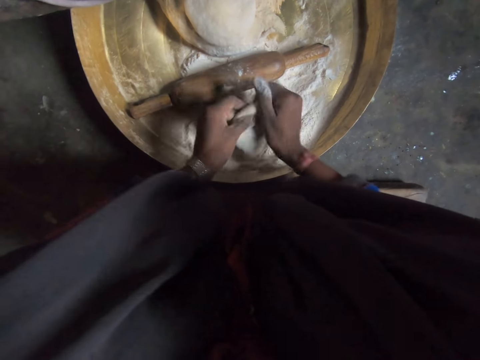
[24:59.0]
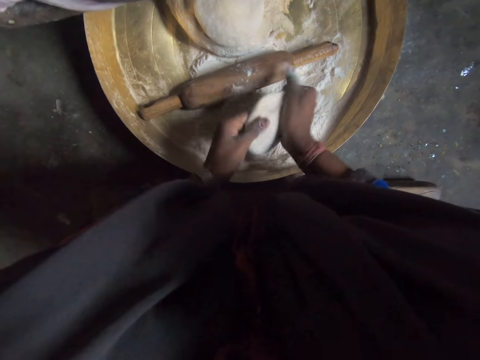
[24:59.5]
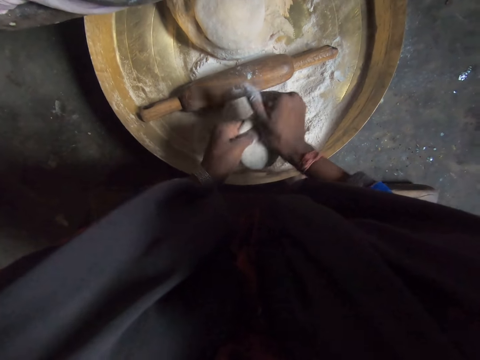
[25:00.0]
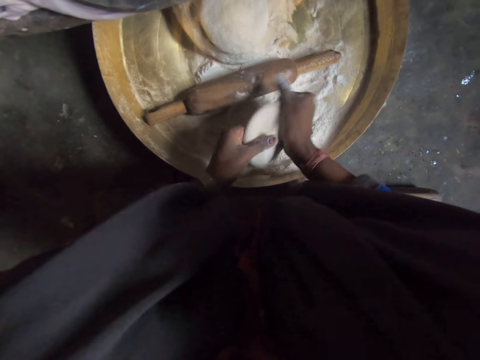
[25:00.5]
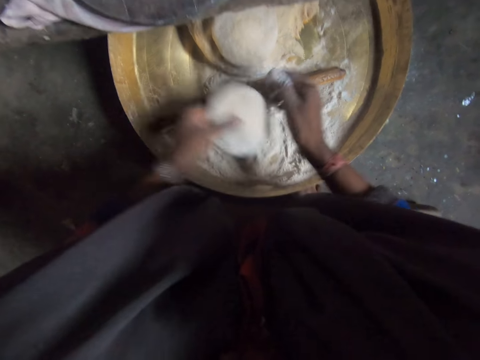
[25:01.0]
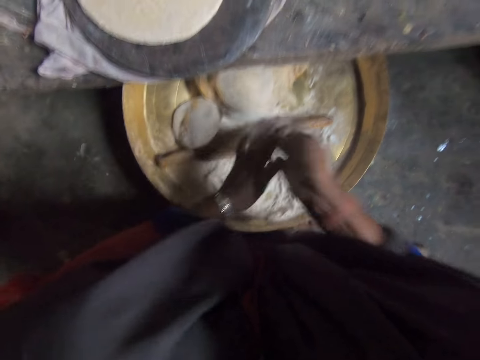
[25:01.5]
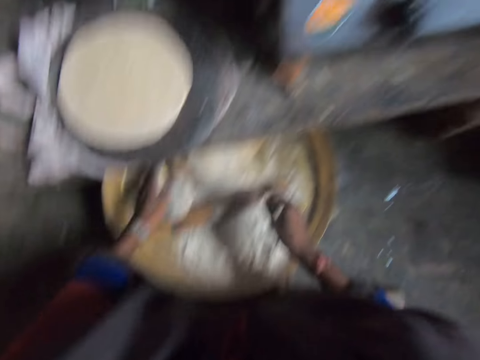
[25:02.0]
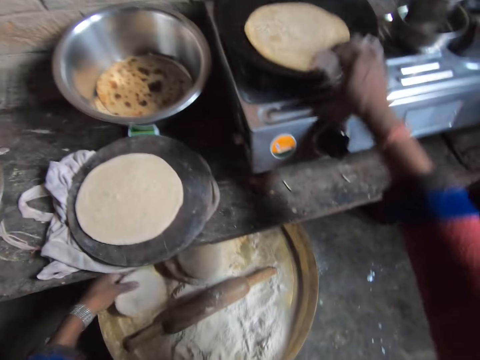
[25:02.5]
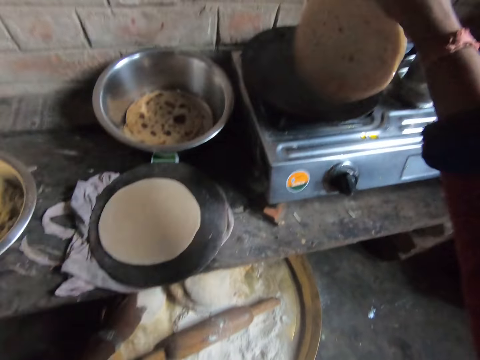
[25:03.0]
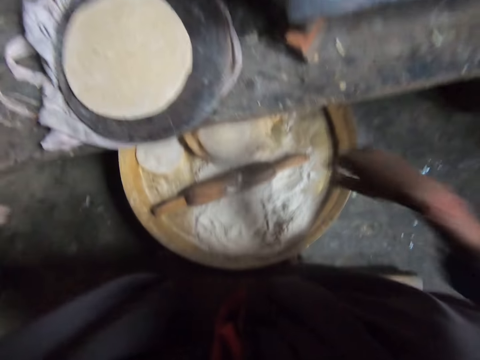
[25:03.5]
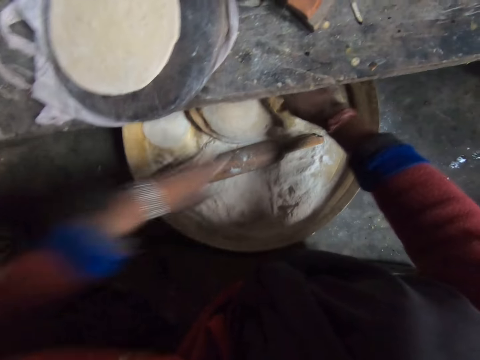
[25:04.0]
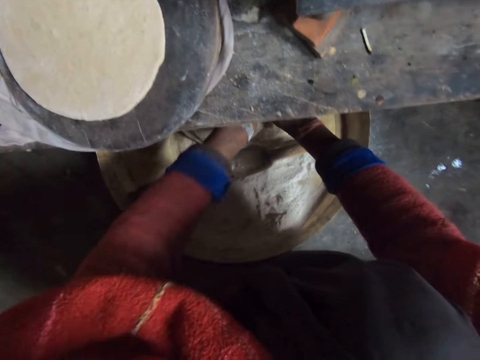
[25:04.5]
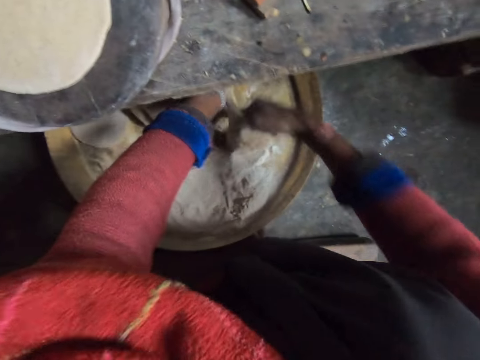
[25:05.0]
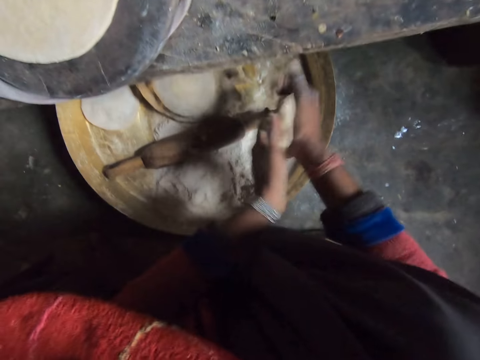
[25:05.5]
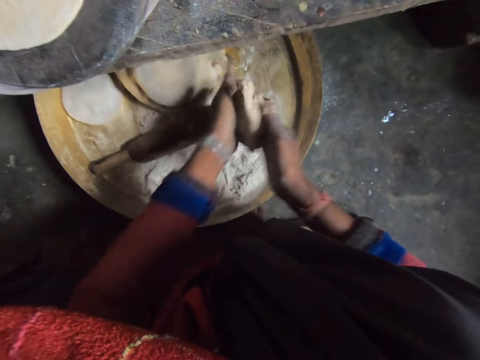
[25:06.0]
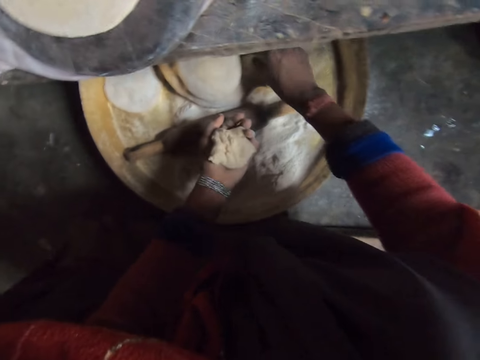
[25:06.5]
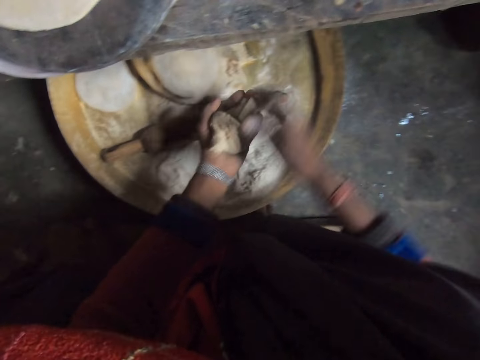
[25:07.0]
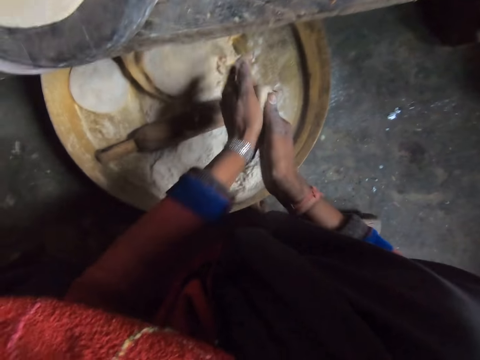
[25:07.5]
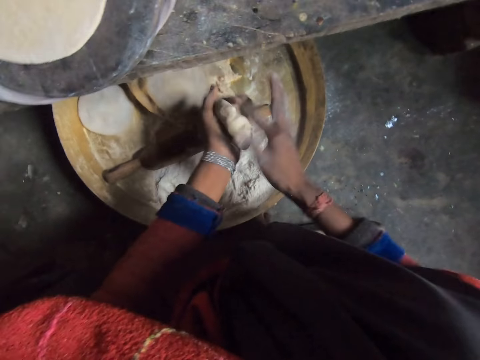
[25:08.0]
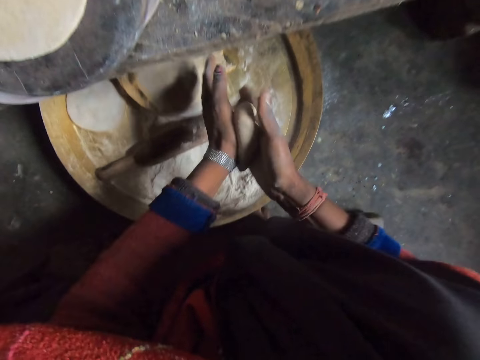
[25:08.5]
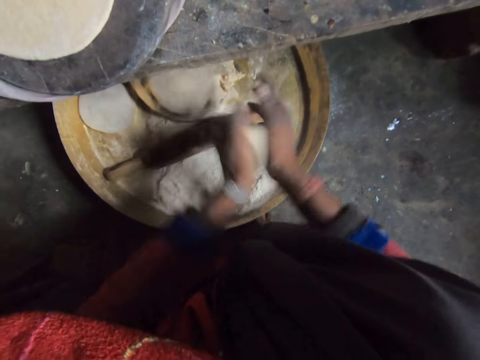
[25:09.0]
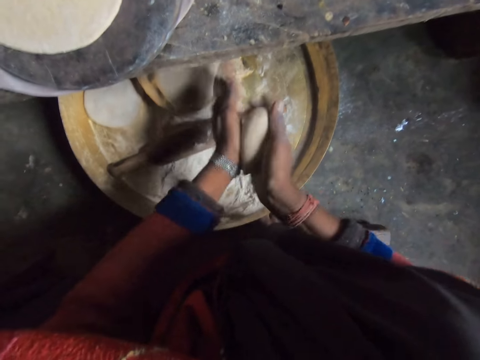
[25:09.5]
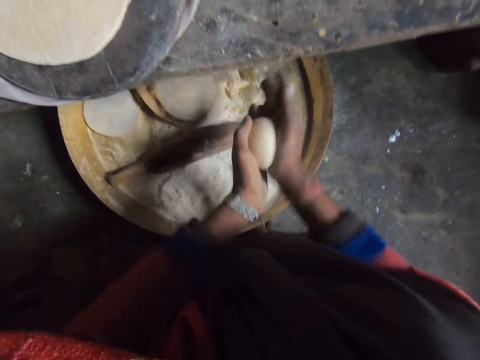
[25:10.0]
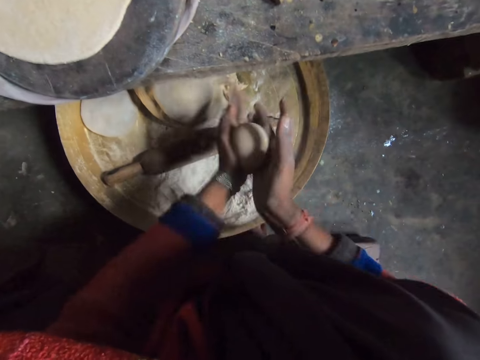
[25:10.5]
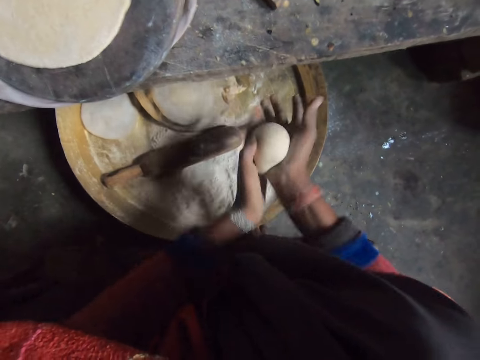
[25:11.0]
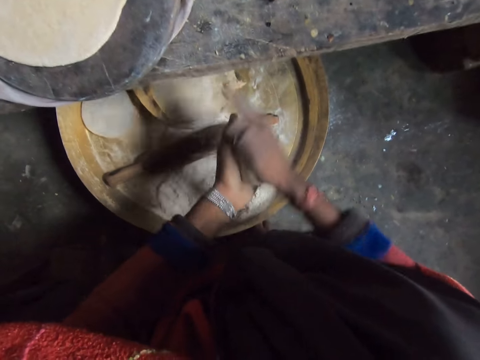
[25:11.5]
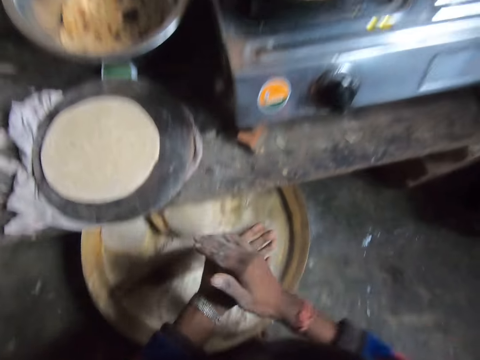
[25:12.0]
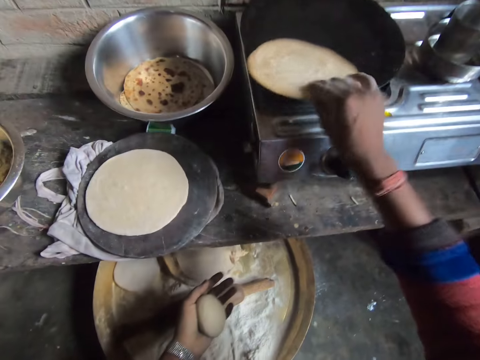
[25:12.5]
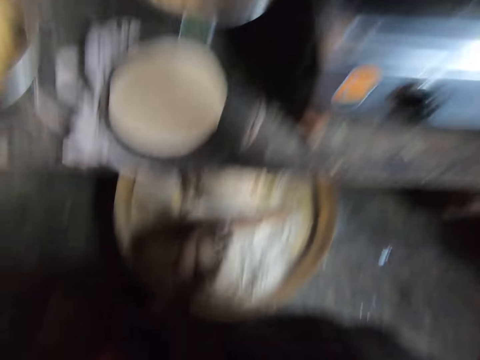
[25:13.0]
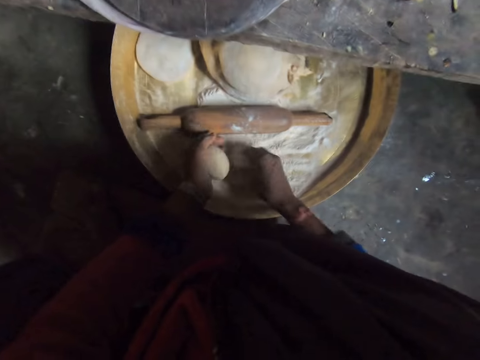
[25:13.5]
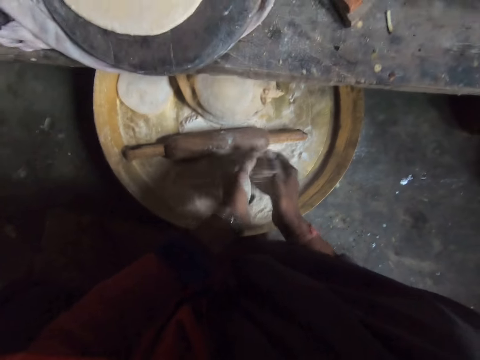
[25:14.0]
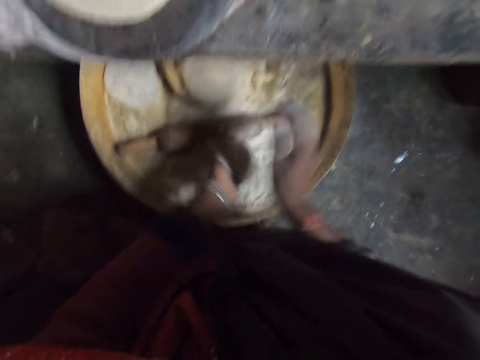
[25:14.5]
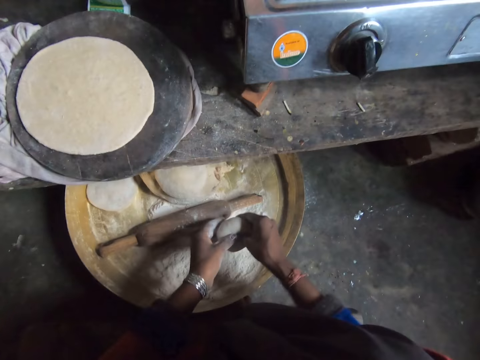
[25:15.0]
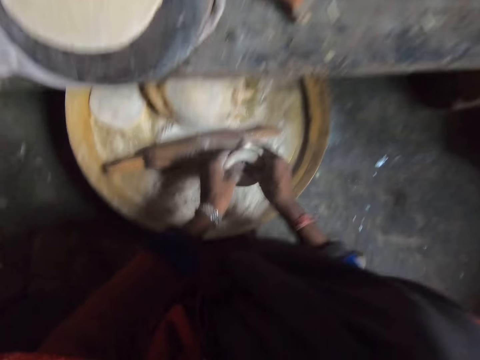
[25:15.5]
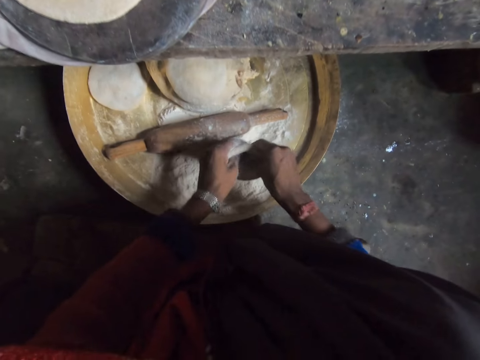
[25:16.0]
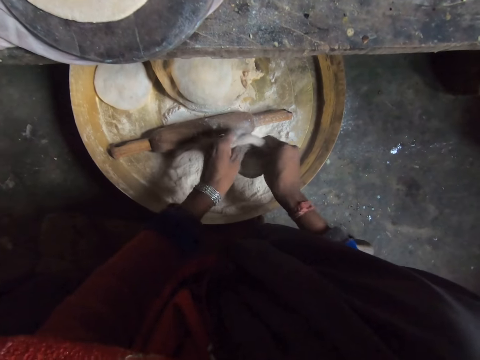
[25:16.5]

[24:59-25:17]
The camera wearer puts the dough in the tray. She adjusts the chapati bread on the pan with her right hand. She cuts dough from the pile of dough. She takes the dough. She kneads the dough. She rolls the dough on her hands. She adjusts the chapati bread on the pan with her right hand. She kneads the dough and spreads the flour on the dough.

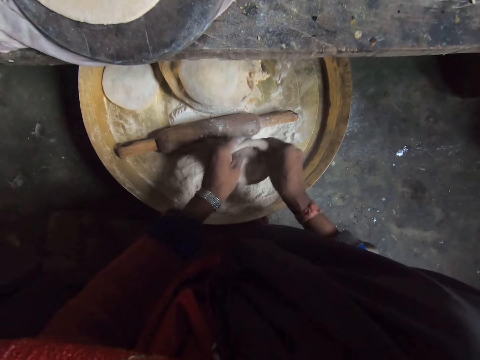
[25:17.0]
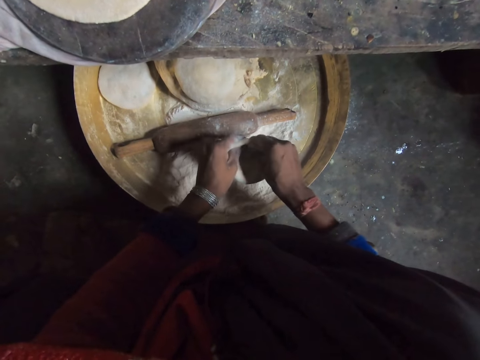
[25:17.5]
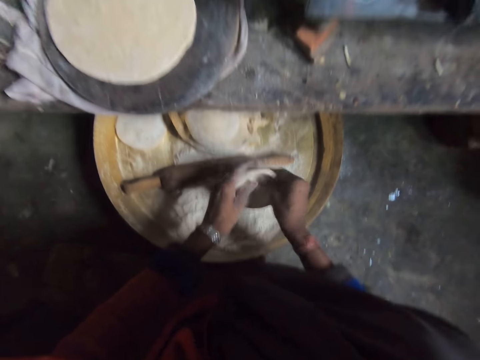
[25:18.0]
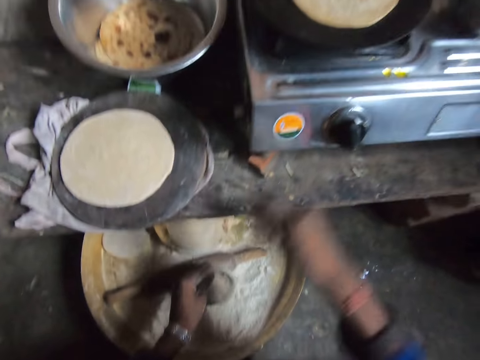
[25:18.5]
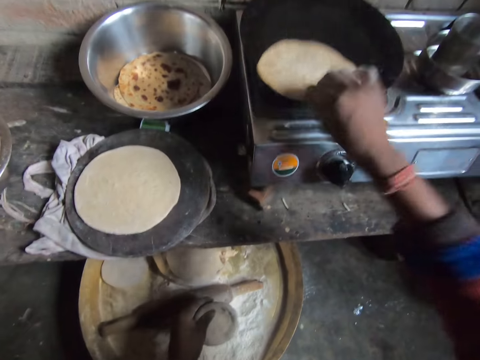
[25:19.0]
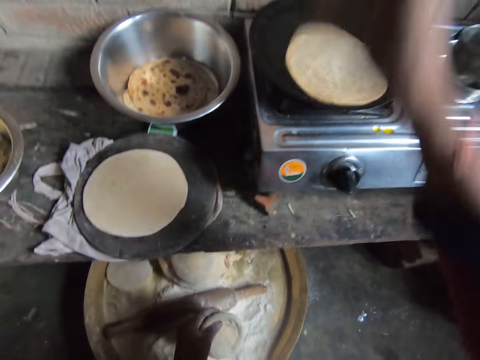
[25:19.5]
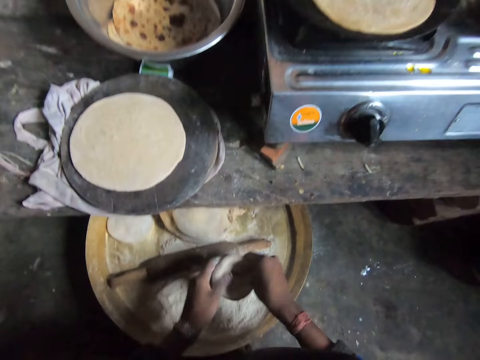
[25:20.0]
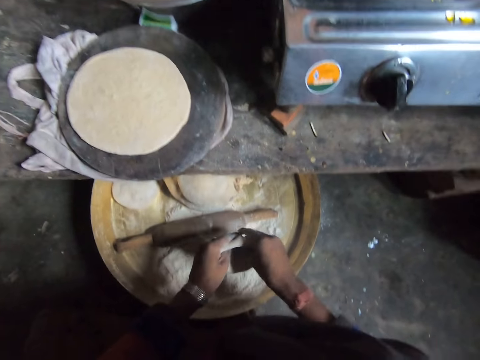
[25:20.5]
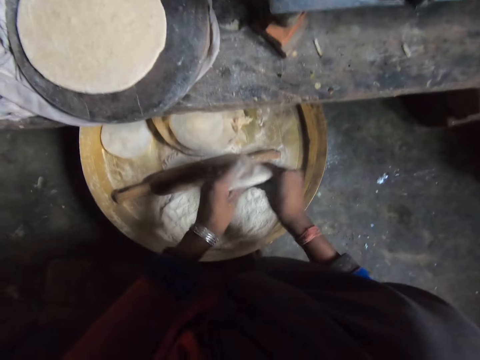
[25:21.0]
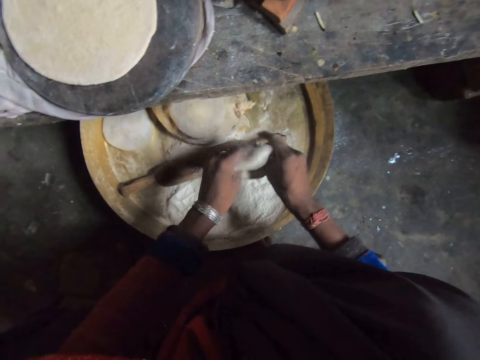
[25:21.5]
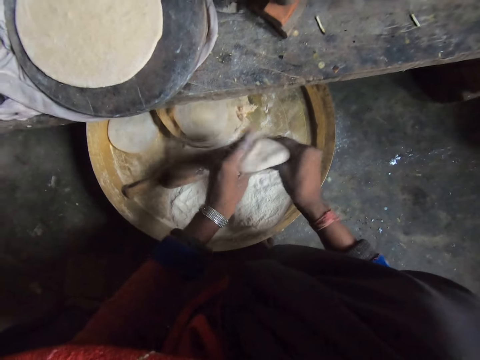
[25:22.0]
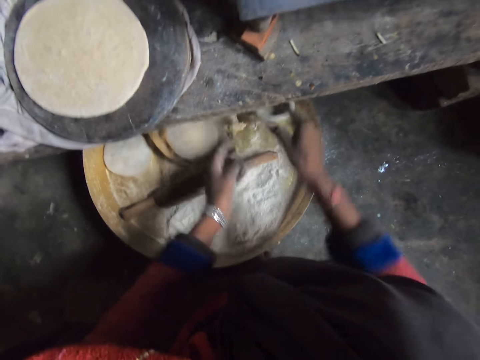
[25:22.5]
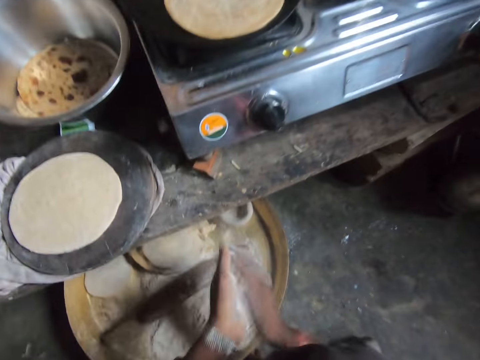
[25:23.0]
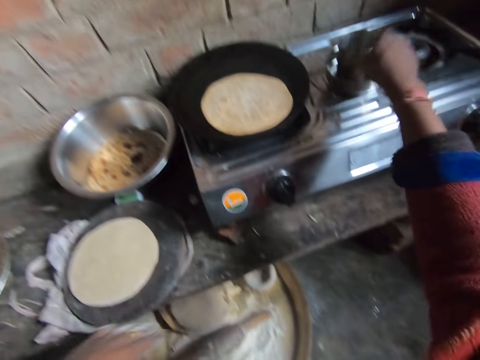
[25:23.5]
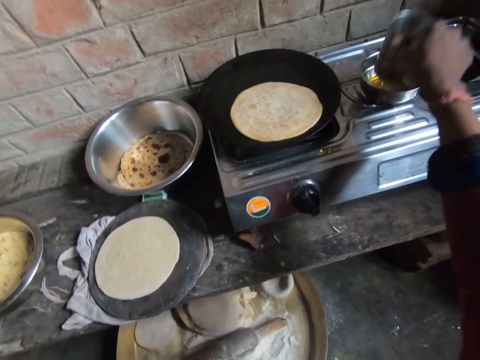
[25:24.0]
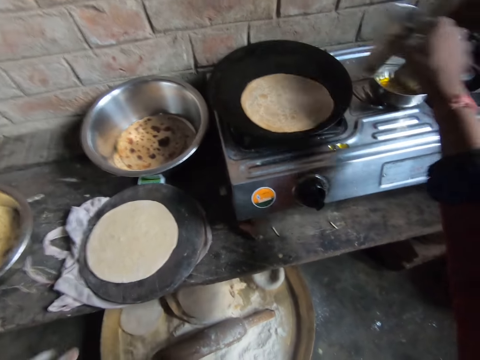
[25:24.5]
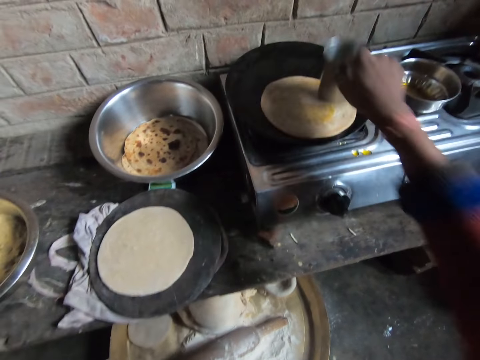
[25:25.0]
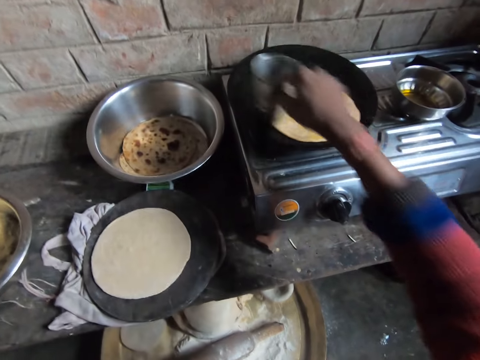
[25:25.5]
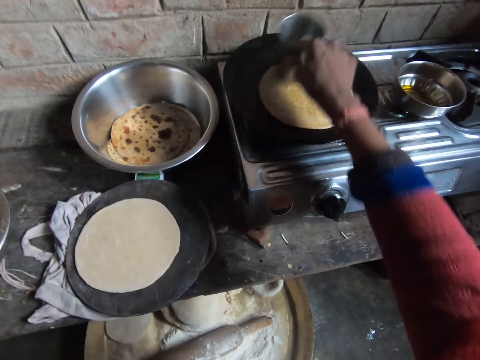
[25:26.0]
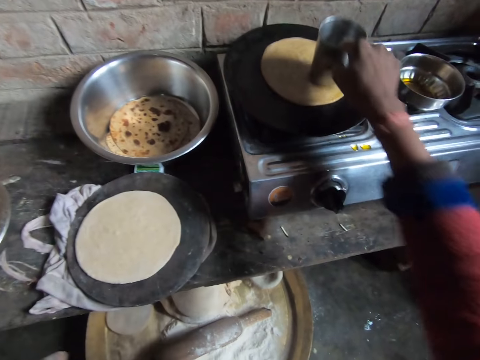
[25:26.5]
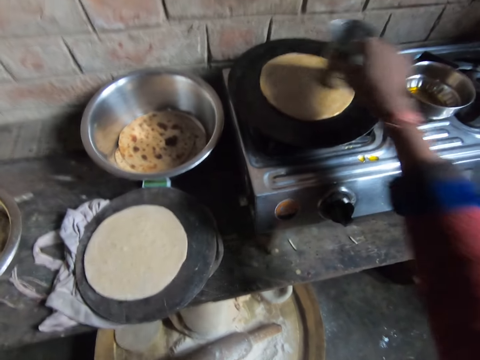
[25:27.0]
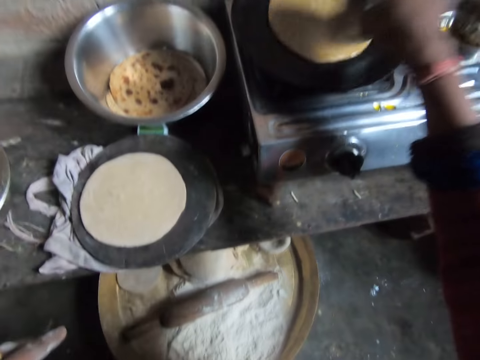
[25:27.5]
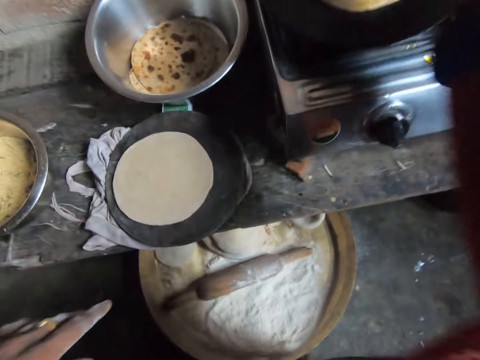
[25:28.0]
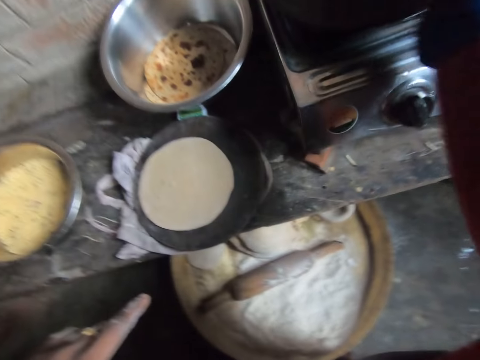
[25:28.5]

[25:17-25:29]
The camera wearer makes the hole in the dough. She adjusts the chapati bread on the pan with her right hand. She kneads the dough. She makes the hole in the dough. She puts the dough in the tray. She takes the cup with her right hand. She rubs the cup on the chapati bread. She spreads the oil on the chapati bread.
